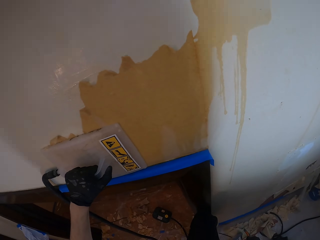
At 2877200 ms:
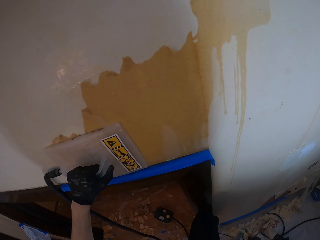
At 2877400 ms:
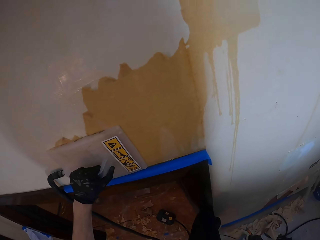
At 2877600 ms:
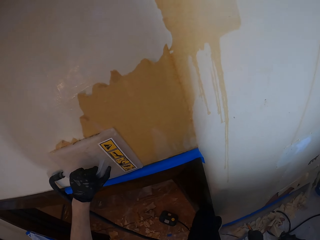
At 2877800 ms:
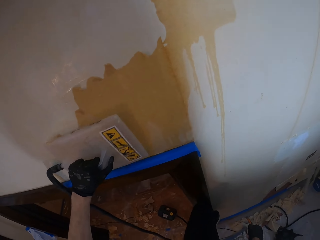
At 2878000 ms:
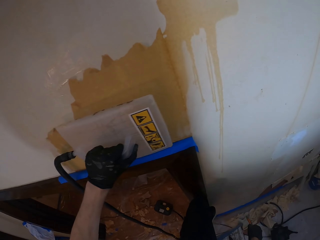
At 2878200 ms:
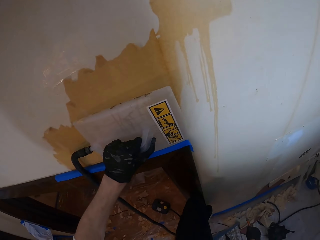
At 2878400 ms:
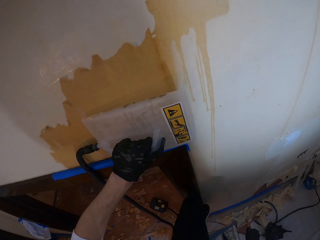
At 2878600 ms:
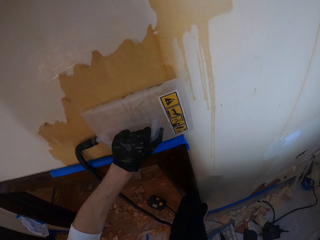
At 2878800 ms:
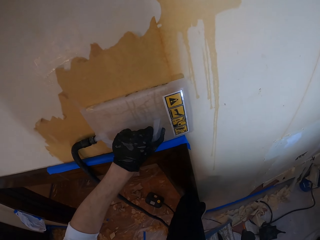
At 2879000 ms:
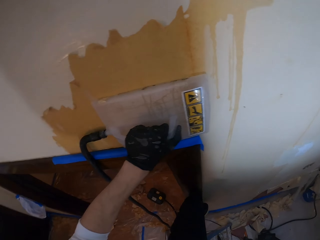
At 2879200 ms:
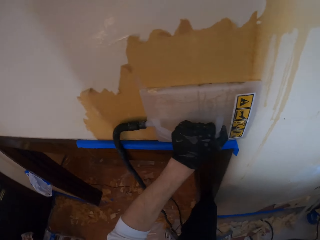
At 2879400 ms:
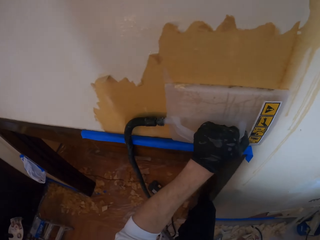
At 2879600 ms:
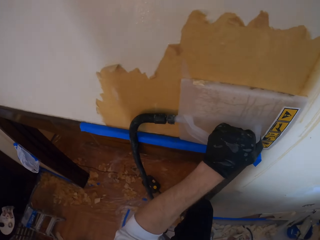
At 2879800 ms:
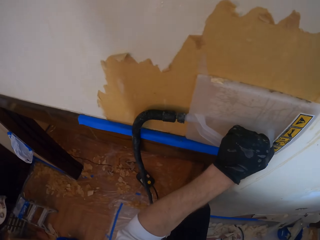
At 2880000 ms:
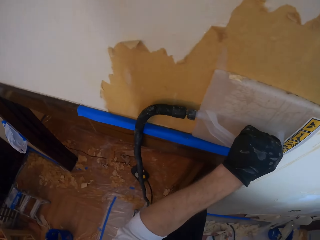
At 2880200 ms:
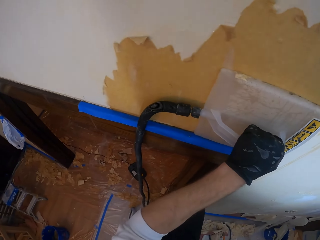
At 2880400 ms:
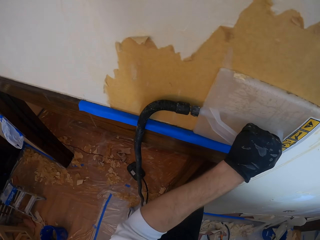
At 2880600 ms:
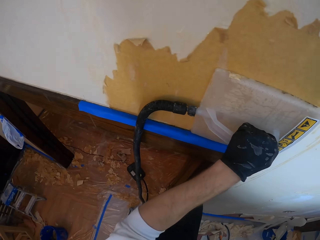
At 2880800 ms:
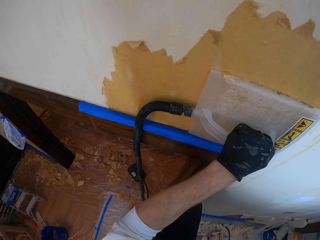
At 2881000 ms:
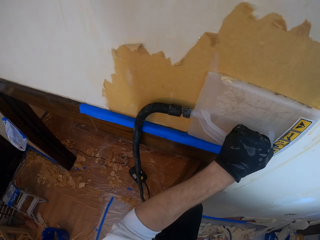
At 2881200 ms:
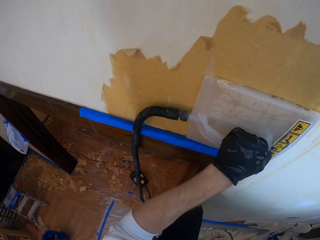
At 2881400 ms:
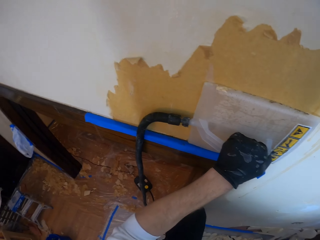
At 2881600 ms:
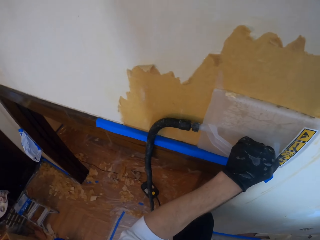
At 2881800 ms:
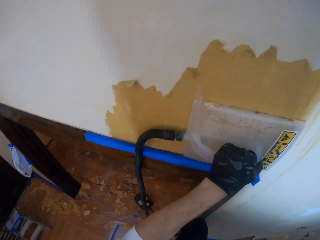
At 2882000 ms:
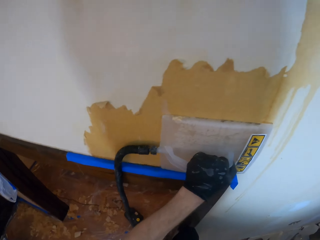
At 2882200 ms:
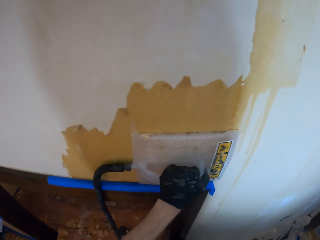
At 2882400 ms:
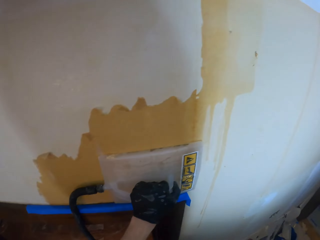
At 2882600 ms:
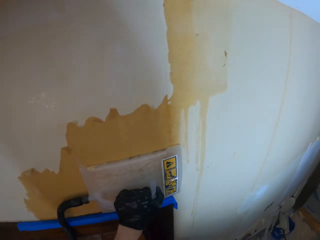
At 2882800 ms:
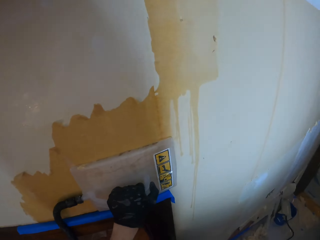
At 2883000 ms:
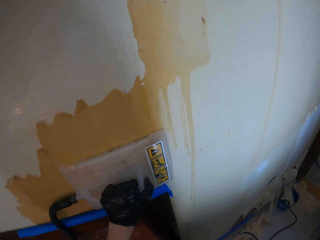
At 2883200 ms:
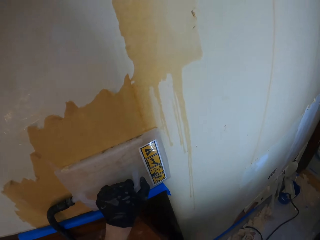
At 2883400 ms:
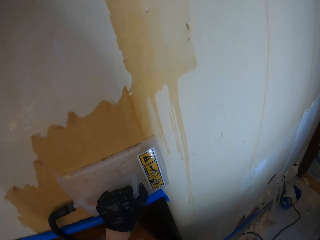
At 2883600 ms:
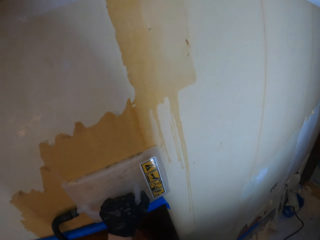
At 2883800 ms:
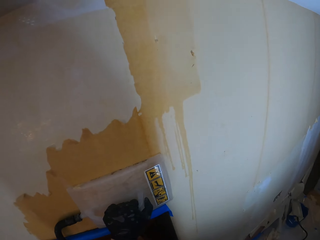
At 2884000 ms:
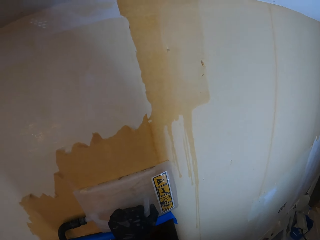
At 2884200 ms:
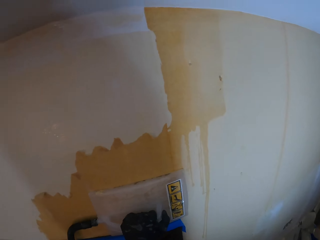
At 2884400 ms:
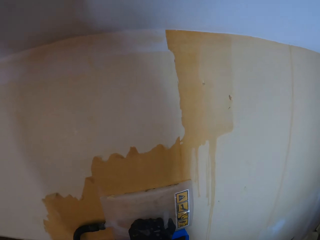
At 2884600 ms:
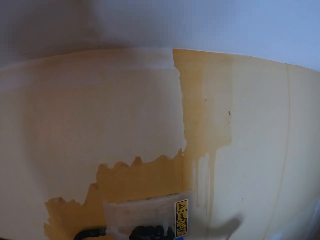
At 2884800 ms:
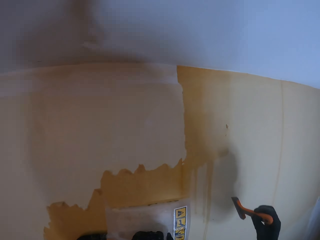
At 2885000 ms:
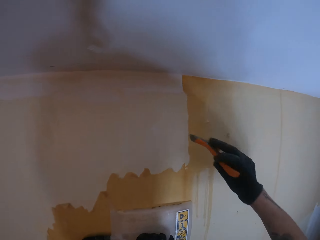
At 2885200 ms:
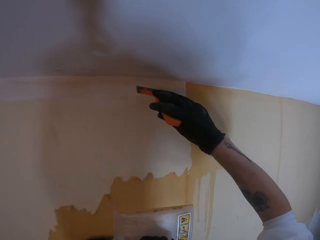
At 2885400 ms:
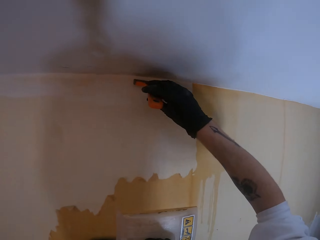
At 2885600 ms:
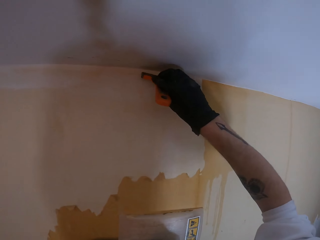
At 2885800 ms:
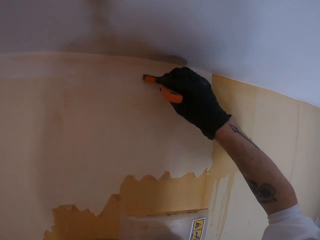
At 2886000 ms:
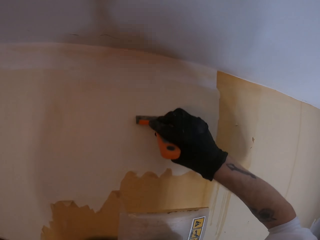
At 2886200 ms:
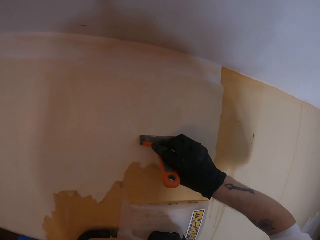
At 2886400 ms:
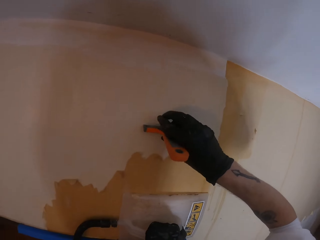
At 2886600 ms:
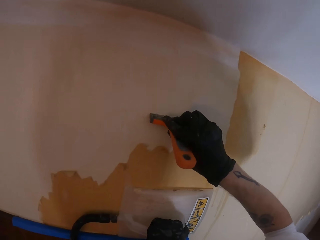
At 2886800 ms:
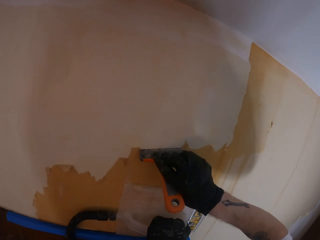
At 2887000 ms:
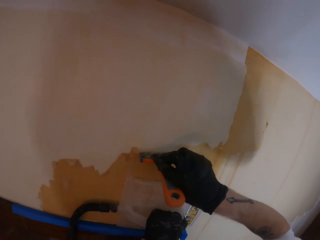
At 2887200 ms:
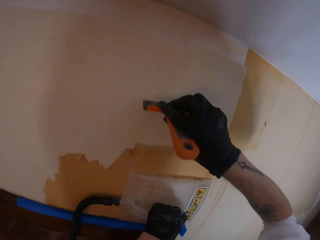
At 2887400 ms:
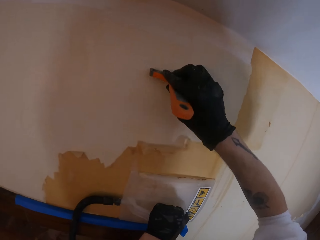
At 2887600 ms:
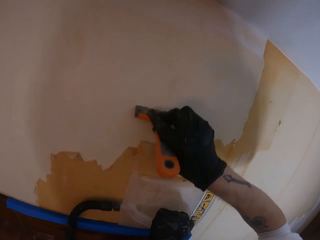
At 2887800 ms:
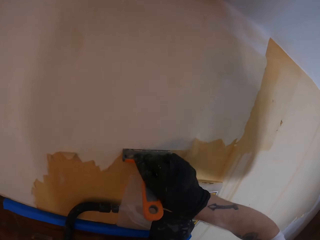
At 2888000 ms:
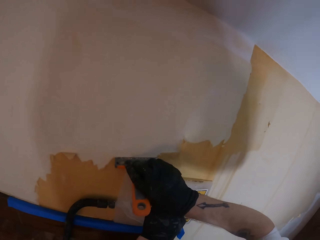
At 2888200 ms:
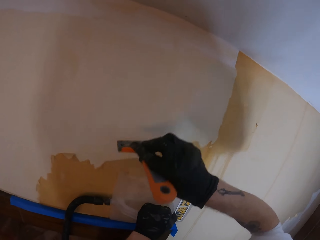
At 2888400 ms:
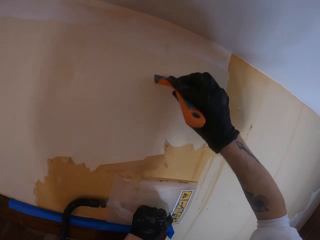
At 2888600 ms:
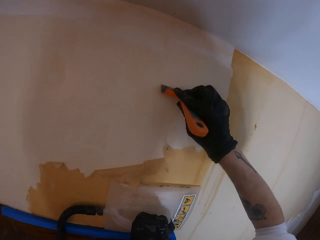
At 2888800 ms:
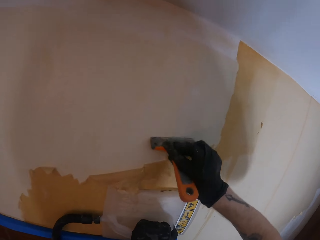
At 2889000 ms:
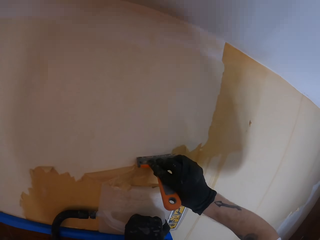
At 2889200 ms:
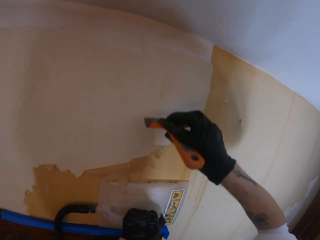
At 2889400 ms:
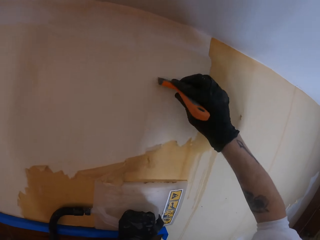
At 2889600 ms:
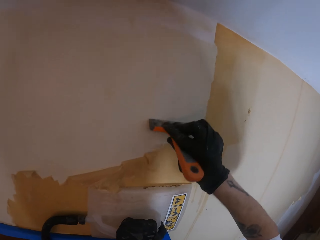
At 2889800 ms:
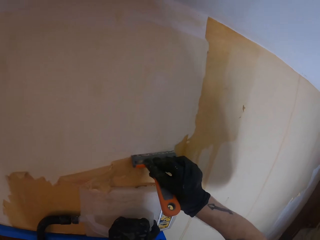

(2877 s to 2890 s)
The camera wearer moves the trowel on the wall. They scrape off paint.

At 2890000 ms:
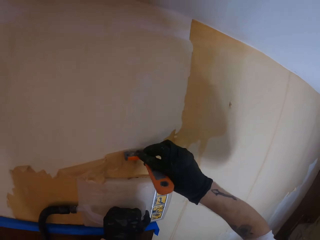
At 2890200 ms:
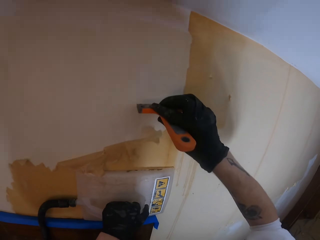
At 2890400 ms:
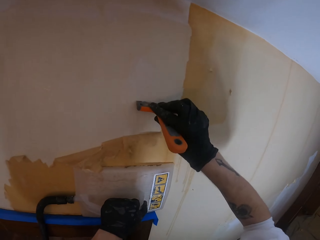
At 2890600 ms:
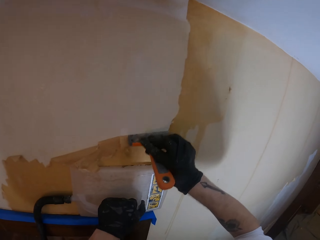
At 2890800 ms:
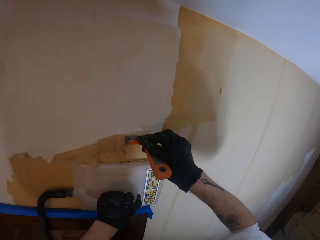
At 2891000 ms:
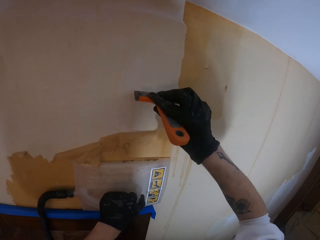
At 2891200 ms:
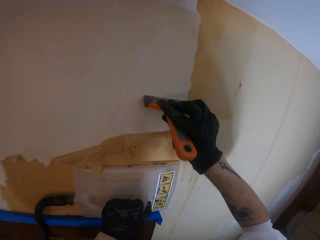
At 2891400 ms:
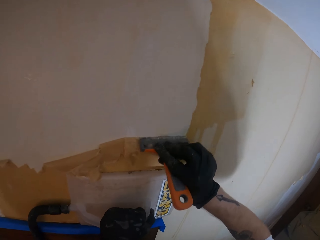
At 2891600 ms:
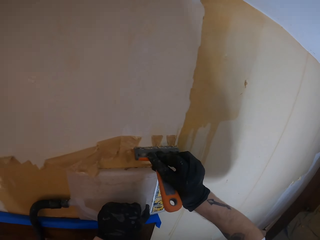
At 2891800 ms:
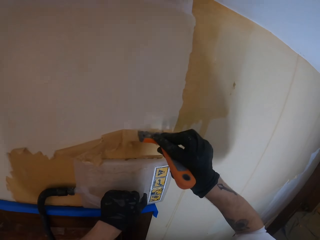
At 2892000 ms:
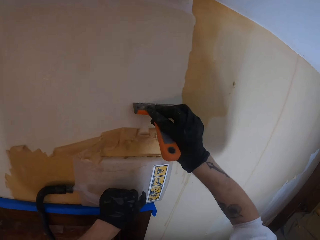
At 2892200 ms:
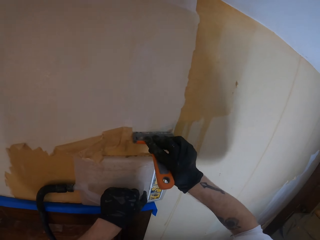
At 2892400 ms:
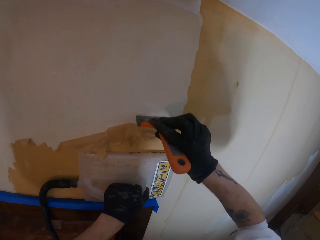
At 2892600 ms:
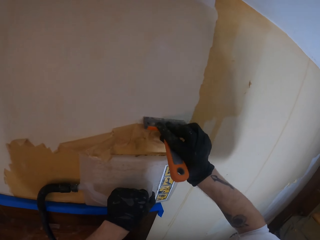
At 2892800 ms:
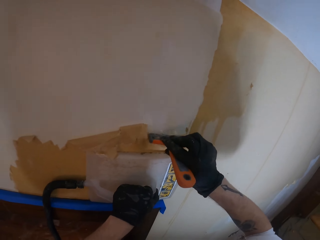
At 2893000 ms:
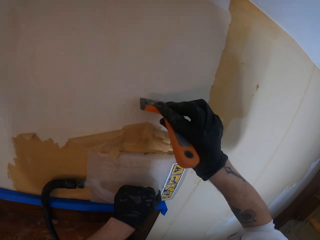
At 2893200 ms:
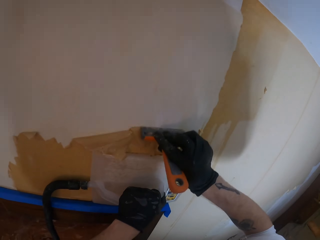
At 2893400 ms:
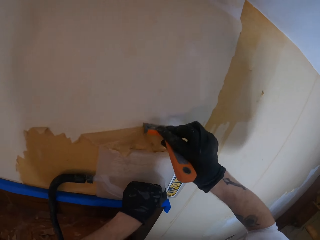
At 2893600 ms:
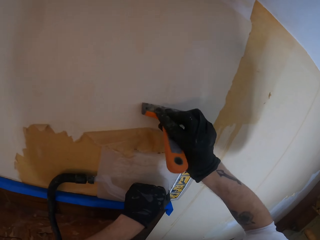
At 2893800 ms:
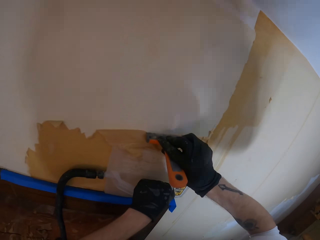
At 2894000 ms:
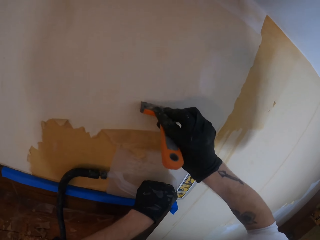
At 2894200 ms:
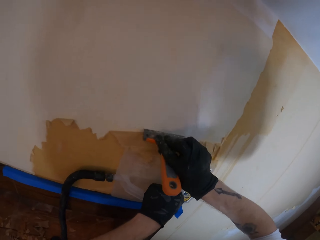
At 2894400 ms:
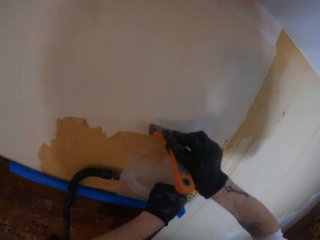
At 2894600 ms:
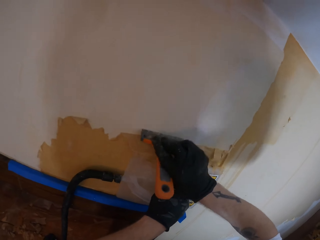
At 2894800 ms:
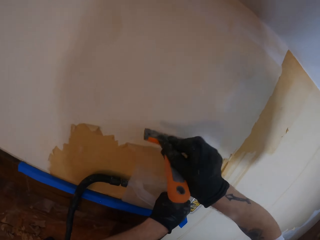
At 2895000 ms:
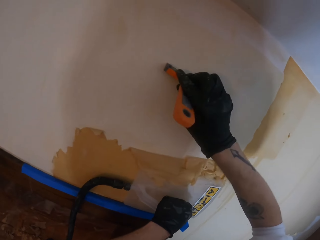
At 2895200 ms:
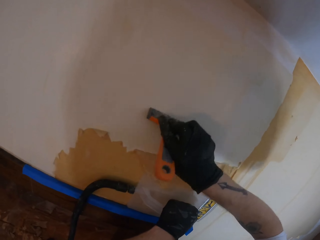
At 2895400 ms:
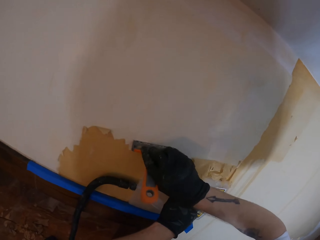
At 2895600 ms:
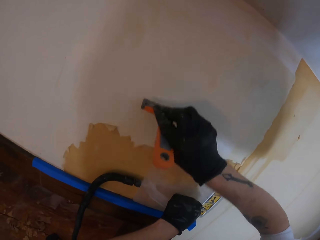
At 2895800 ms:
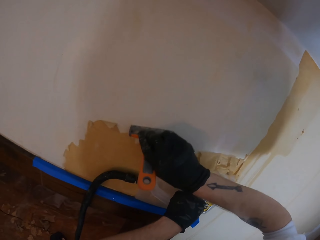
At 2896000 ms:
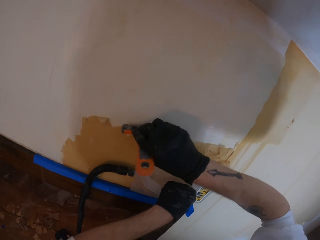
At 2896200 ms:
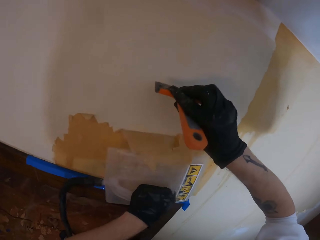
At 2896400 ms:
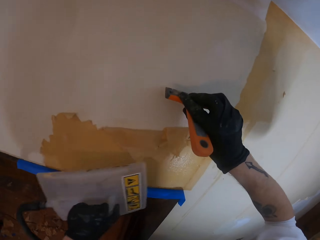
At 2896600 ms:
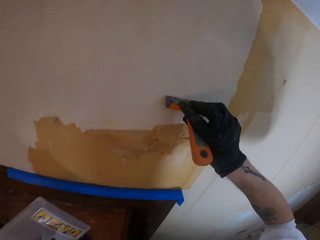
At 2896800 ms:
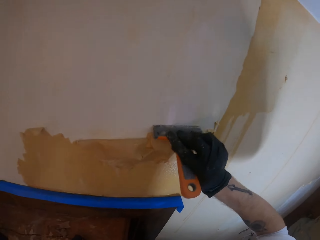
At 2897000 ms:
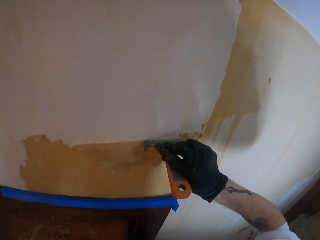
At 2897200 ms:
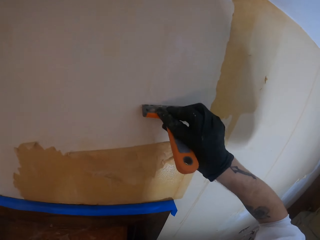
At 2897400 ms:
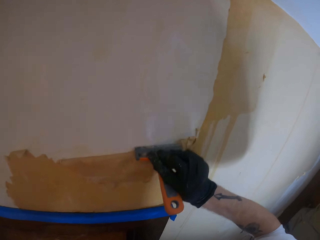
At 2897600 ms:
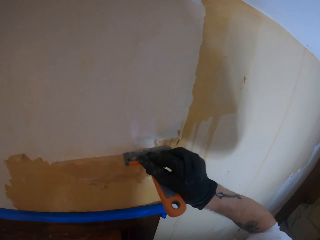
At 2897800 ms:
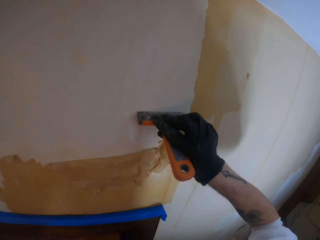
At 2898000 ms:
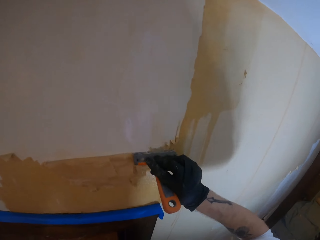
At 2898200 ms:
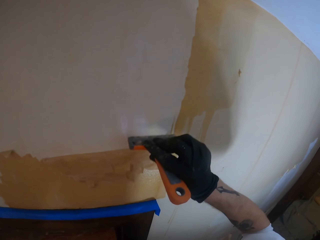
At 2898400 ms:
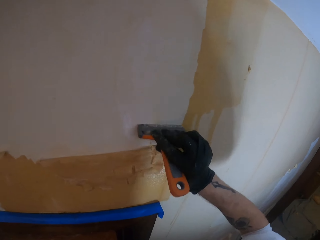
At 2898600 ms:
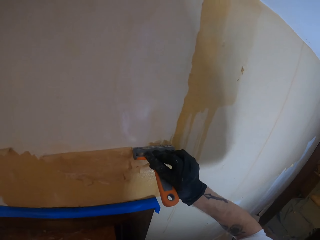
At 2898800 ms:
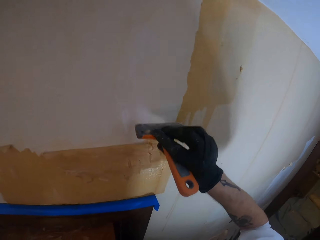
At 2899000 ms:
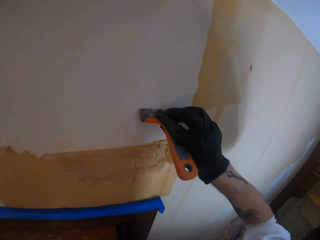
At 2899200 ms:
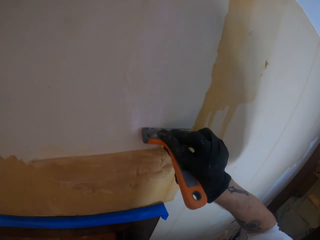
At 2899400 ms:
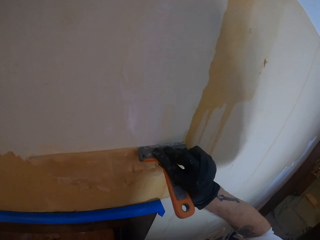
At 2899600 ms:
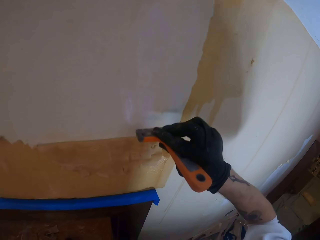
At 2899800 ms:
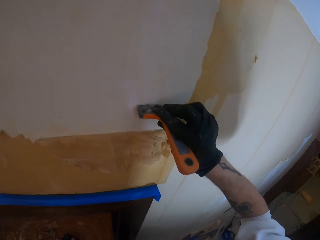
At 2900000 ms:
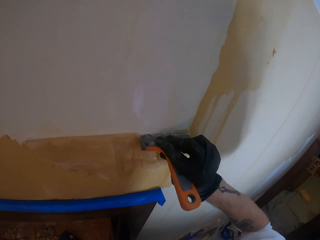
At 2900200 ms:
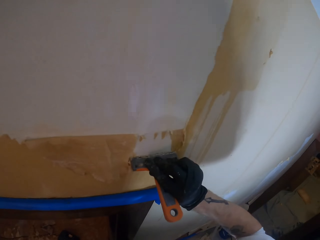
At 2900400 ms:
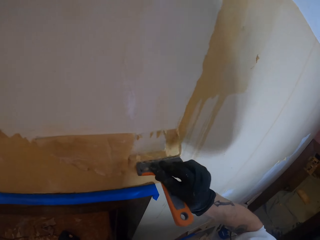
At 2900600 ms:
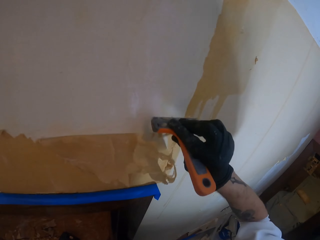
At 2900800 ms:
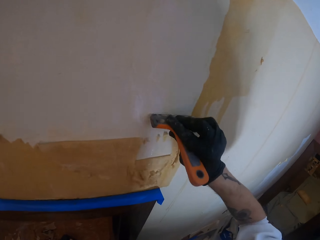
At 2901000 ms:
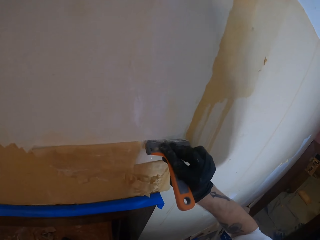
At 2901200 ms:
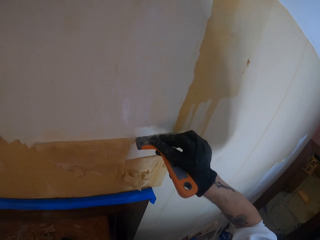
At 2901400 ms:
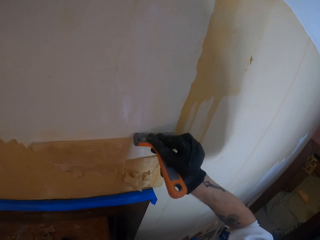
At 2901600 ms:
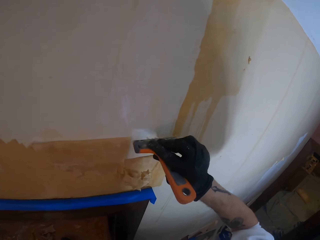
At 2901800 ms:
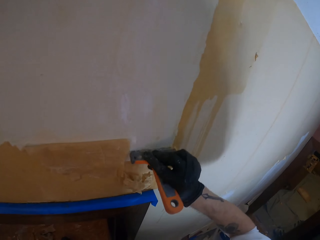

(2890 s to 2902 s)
The camera wearer removes the trowel from the wall. They scrape off paint.
